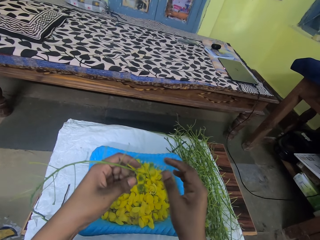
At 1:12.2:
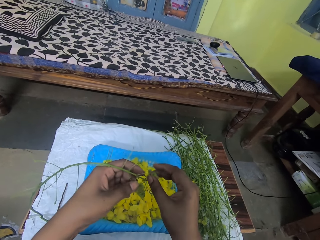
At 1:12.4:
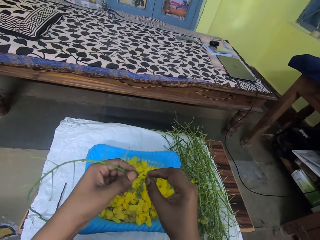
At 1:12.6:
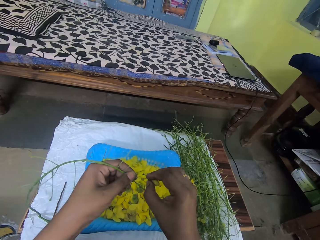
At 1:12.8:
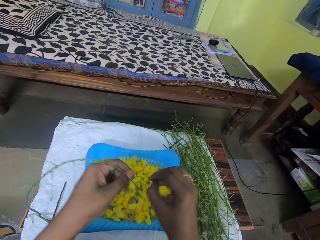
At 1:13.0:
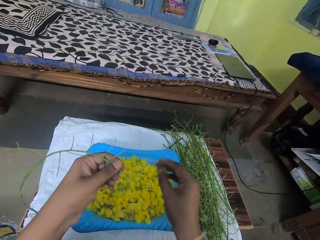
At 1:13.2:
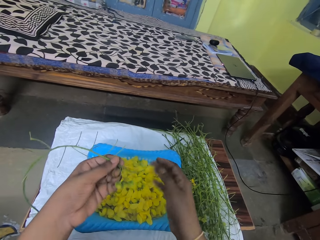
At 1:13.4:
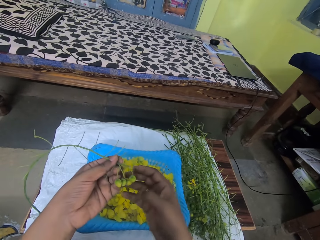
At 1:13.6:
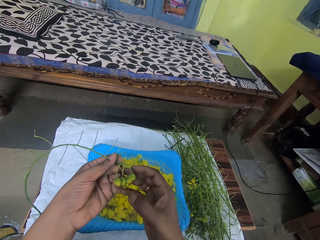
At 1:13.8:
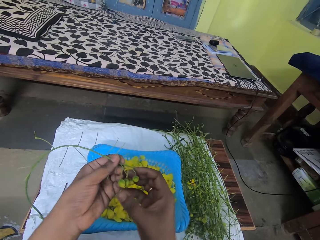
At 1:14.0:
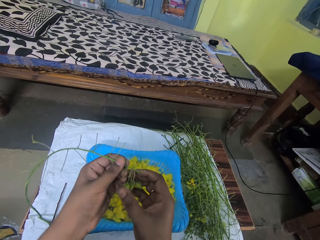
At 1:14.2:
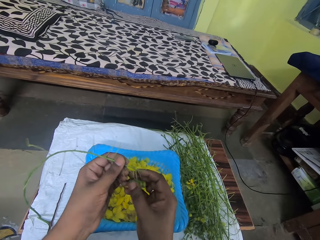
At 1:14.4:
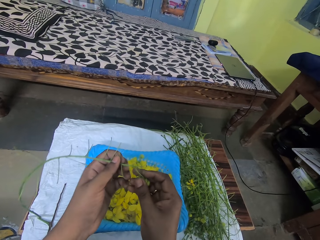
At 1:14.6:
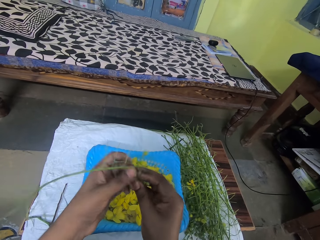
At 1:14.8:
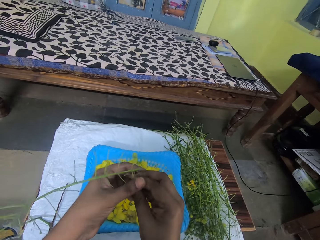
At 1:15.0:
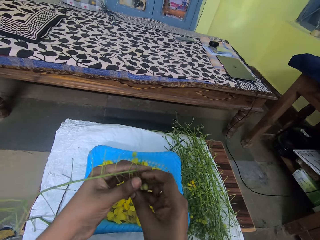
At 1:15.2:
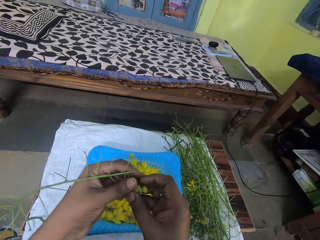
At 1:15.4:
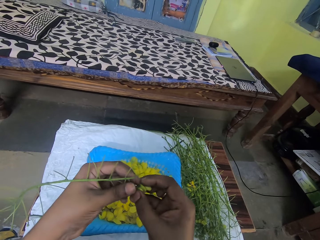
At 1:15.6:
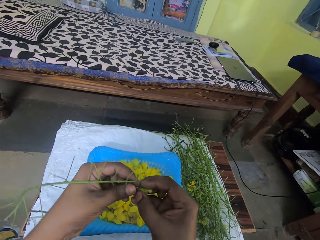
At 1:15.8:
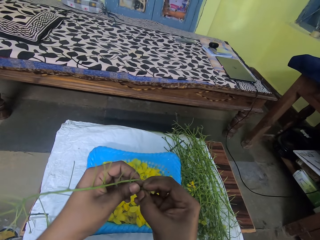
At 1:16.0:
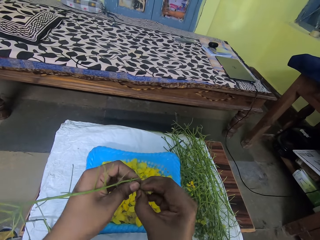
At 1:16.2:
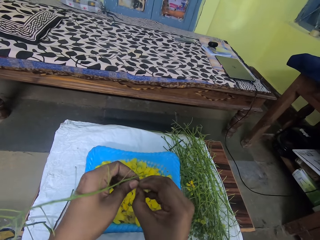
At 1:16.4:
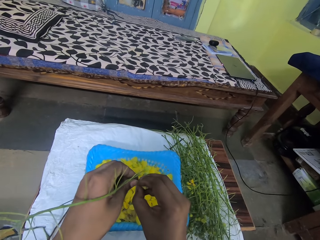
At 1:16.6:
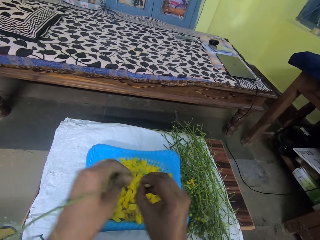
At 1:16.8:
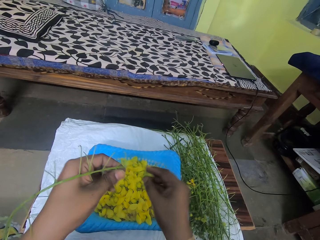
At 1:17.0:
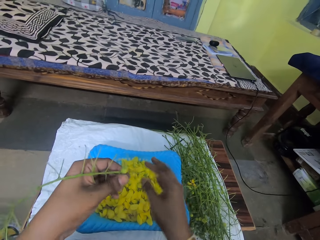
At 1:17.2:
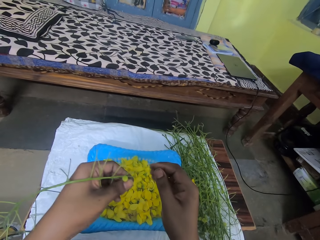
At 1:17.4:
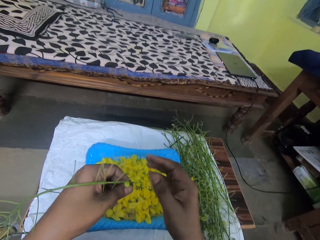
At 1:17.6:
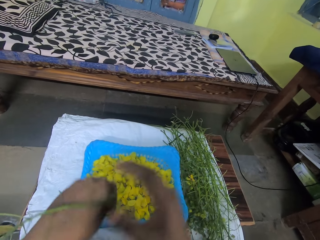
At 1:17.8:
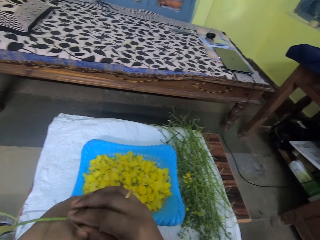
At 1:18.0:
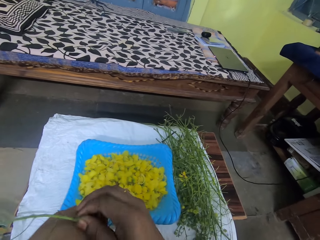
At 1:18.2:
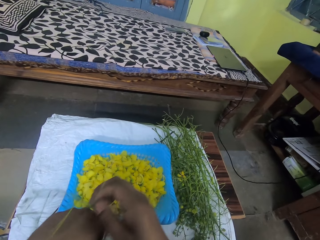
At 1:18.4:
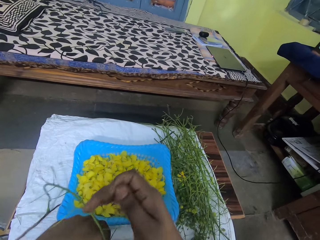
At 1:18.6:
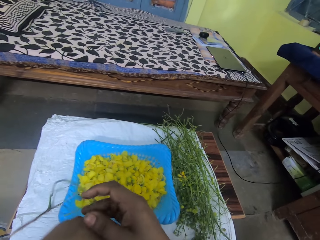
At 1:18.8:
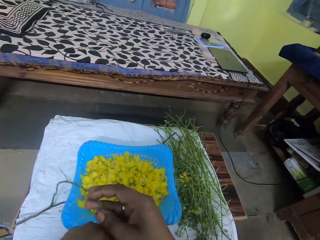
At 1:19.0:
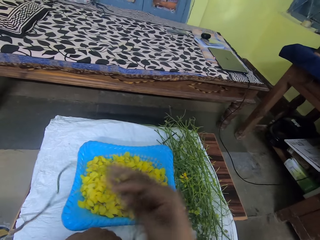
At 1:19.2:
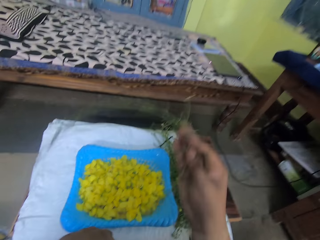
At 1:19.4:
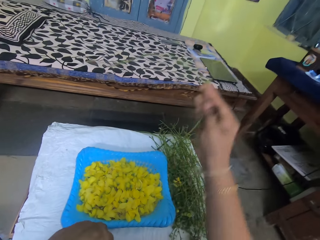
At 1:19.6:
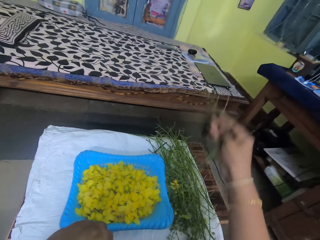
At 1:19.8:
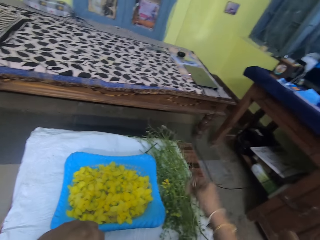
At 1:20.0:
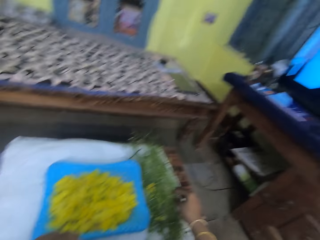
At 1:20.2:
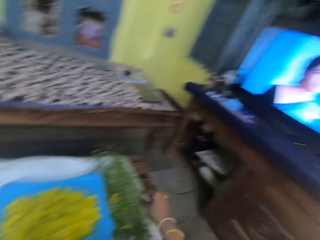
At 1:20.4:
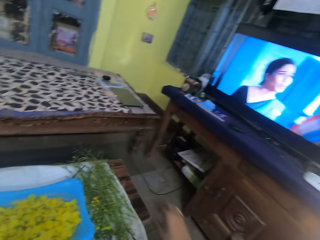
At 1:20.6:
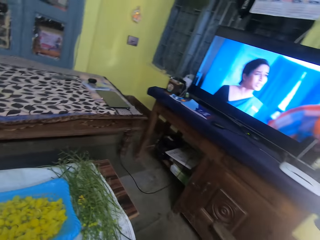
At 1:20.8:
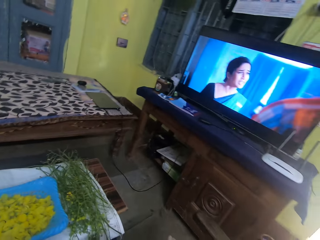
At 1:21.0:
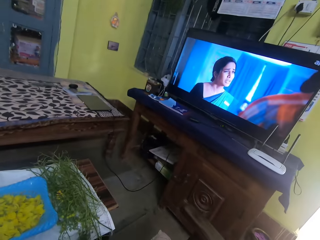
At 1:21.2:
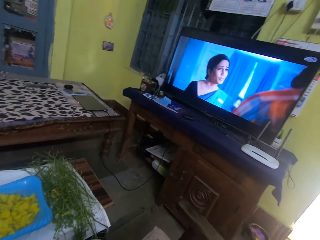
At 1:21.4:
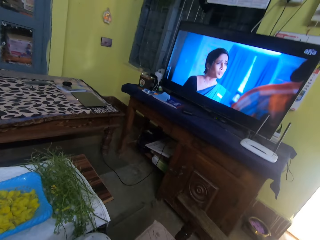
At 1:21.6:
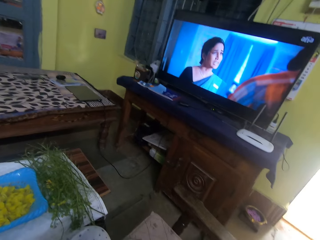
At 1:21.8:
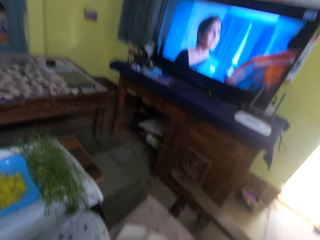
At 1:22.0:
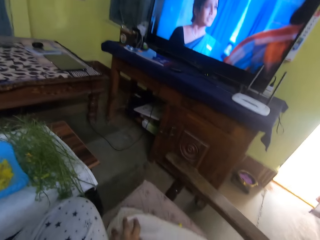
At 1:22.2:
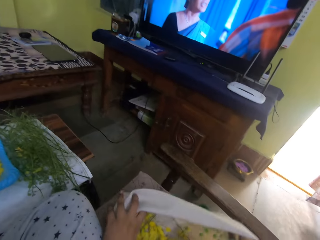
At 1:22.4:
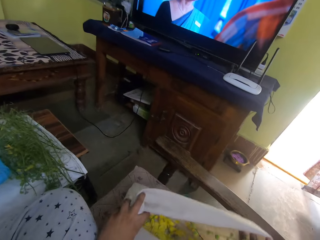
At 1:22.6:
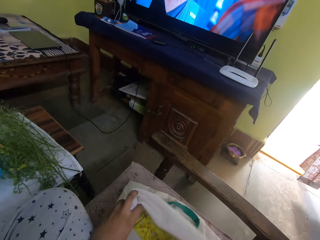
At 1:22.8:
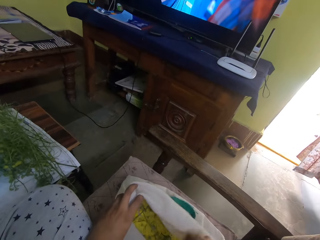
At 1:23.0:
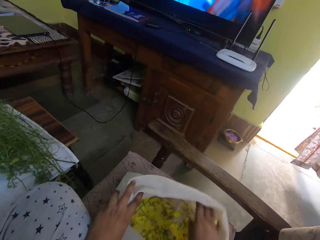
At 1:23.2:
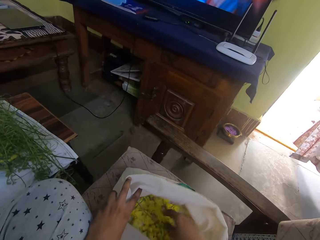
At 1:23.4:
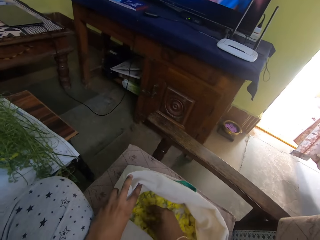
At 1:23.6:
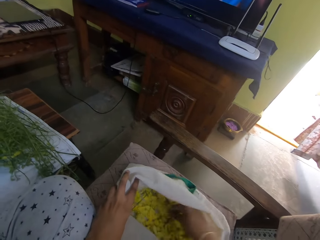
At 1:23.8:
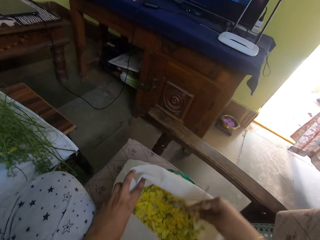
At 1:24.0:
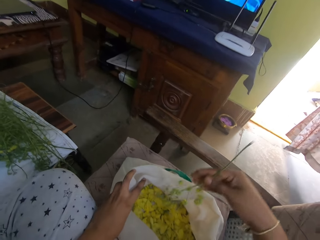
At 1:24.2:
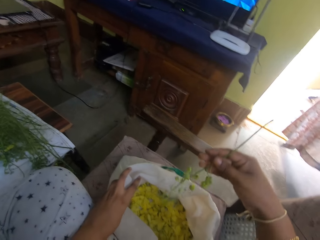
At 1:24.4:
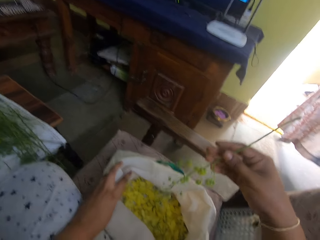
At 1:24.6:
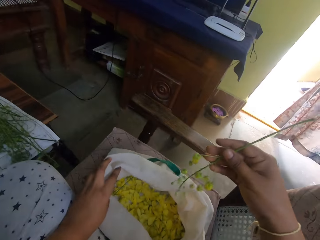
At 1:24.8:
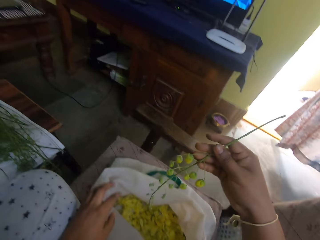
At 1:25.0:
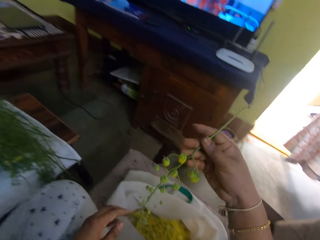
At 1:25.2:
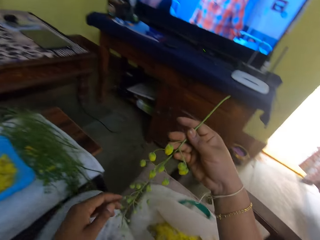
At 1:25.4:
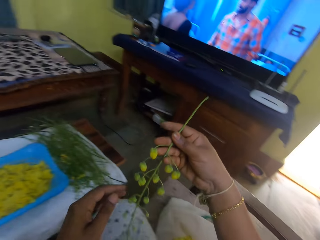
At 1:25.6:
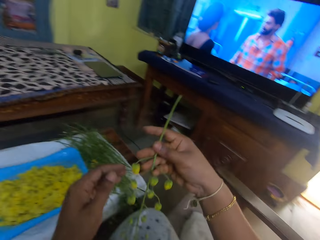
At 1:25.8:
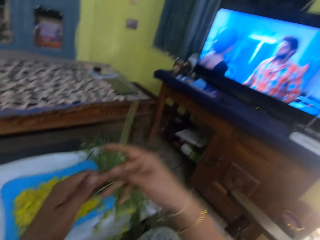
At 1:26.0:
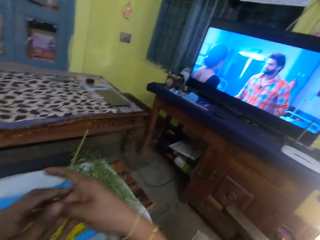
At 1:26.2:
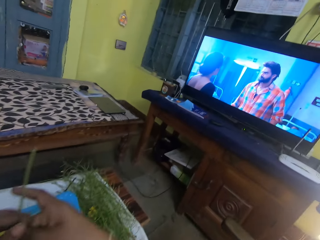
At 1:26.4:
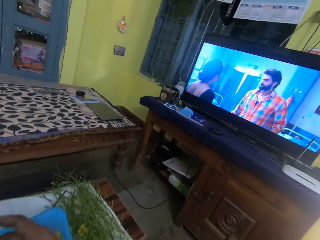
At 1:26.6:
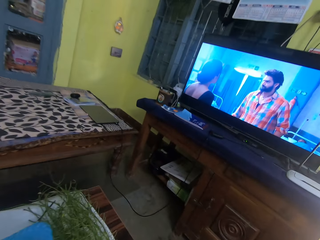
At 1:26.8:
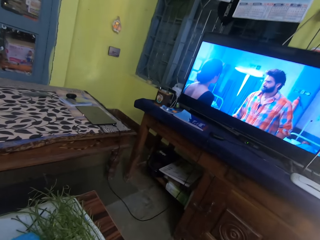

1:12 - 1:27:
The camera wearer drops the leaf in the bowl. They remove the leaf from the stalk and drop the leaf in the plastic bowl. They remove the leaves from the stalk and drop the leaves in the bowl. They adjust a twig on their hands. They hold the stalk with the other hand and place the twig on a table. They adjust a sack or bag's opening. They hold the bag. They pick up the twig from the sack.

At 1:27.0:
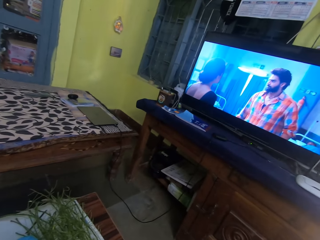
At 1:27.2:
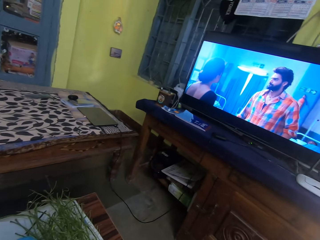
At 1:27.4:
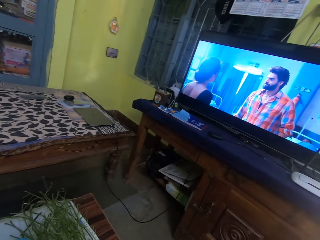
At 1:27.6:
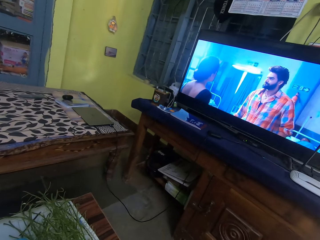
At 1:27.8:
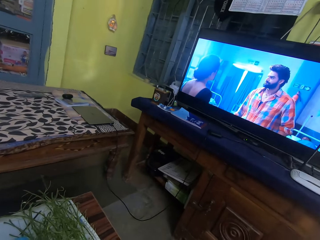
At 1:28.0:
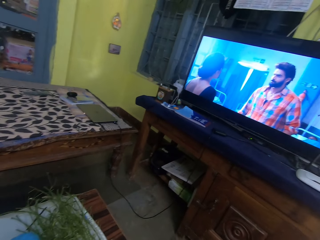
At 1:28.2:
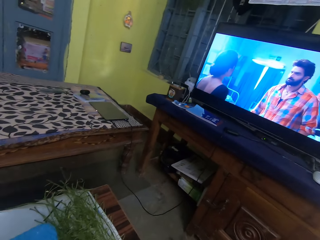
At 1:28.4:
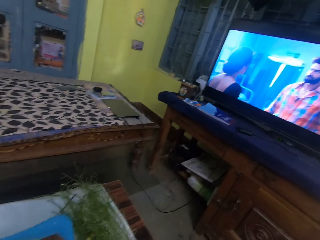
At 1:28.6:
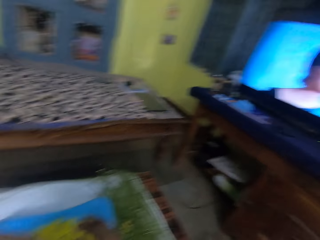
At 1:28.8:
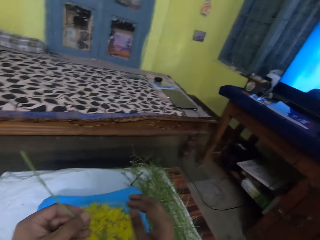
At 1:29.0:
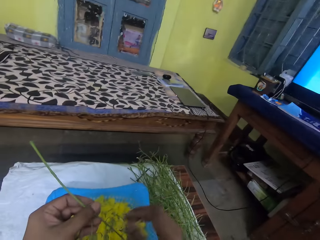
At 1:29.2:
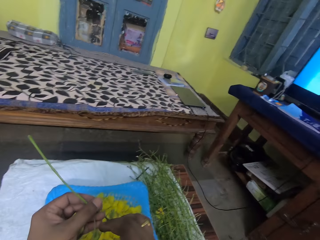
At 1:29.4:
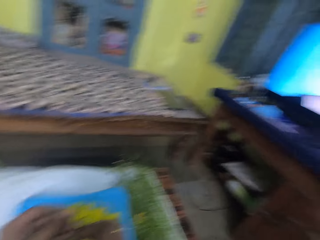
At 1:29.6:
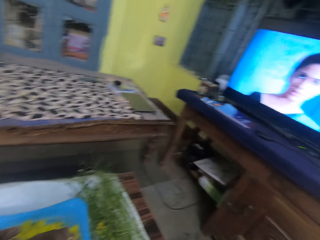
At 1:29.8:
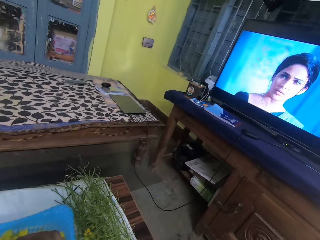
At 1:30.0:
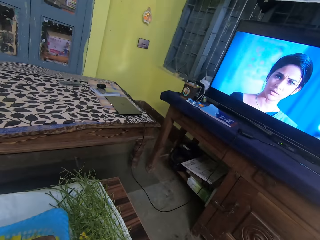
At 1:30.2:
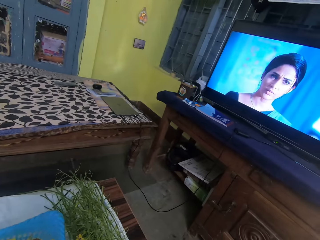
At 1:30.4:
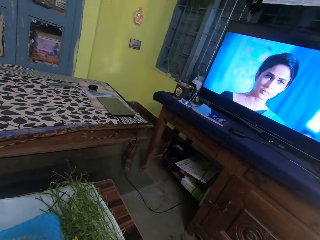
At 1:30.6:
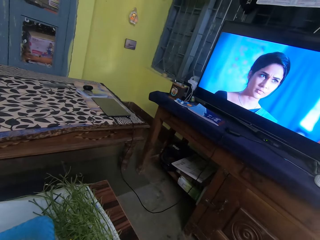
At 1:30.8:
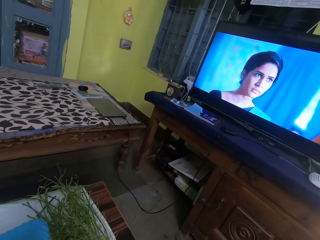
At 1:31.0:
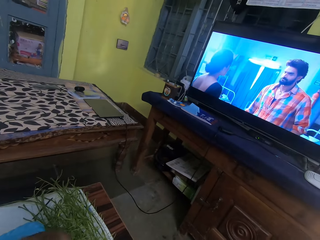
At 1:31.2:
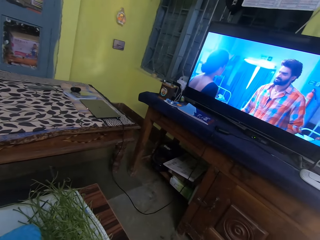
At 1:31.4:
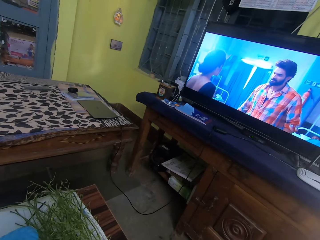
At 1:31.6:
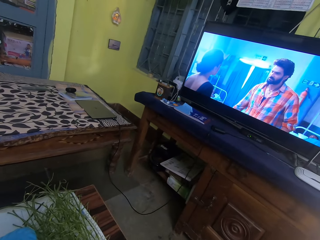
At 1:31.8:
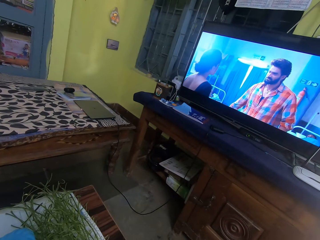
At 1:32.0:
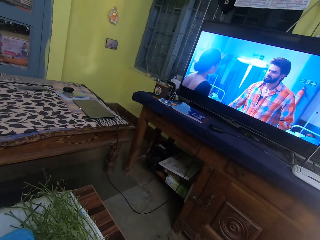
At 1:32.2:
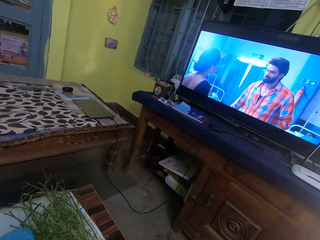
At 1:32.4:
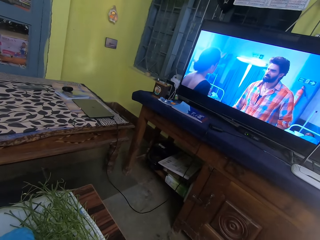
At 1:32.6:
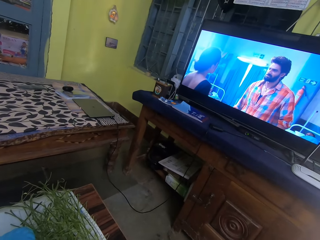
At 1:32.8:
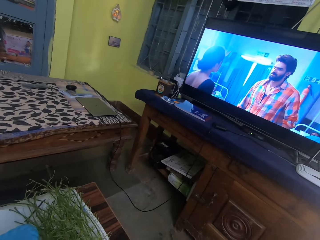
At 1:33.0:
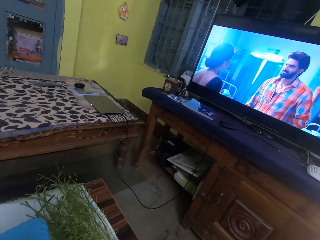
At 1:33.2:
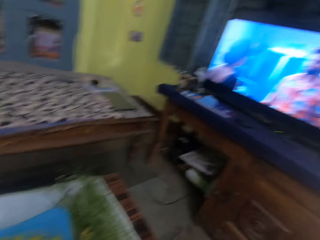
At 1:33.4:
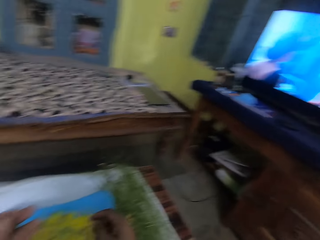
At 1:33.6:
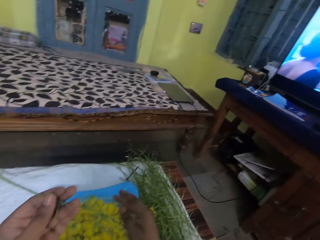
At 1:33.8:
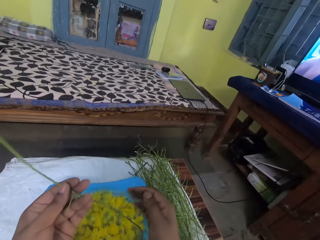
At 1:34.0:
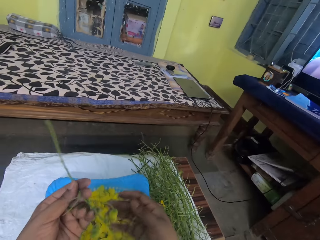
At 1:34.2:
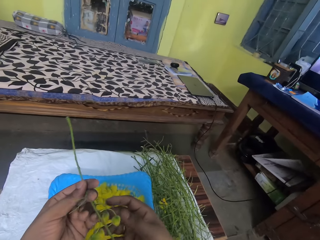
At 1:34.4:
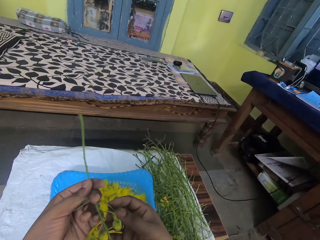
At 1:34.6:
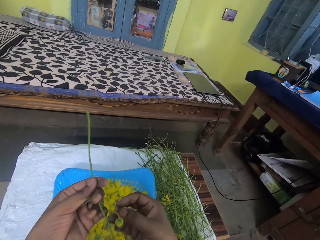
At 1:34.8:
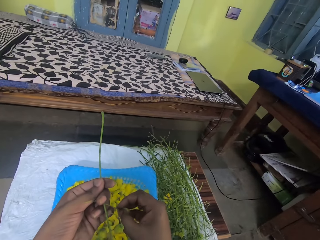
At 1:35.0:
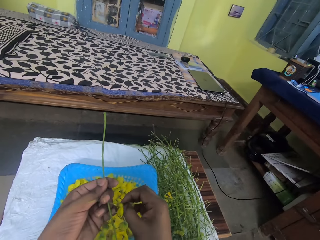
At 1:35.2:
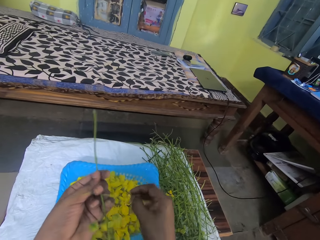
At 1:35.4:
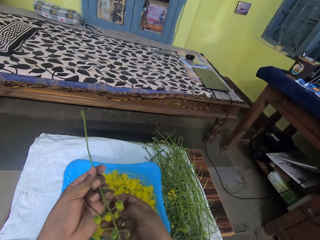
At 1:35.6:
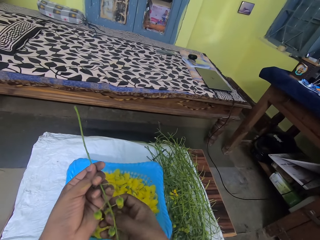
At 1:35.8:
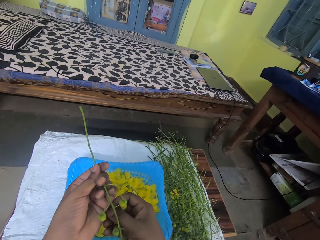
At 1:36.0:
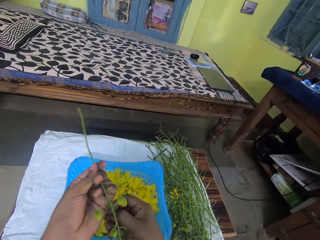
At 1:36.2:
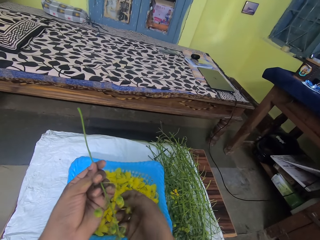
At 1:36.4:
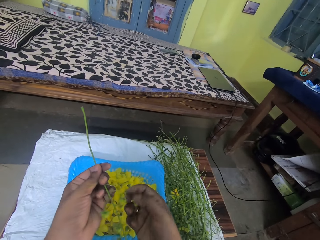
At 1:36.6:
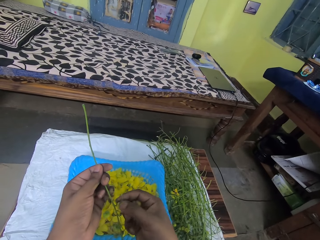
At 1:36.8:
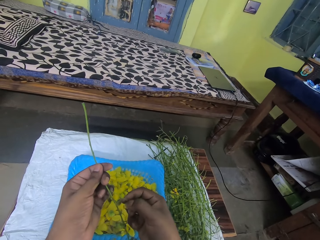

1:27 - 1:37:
The camera wearer holds the stalk with both hands. They watch the TV. They remove the leaves from the stalk.
